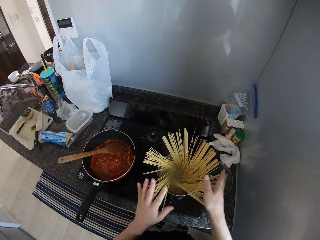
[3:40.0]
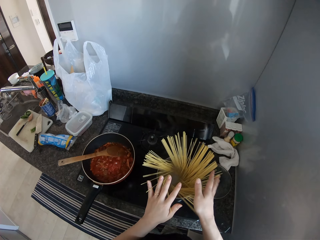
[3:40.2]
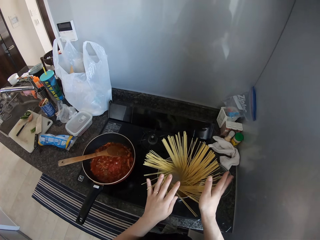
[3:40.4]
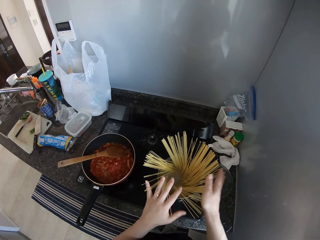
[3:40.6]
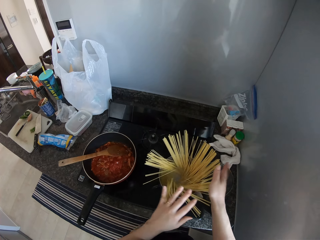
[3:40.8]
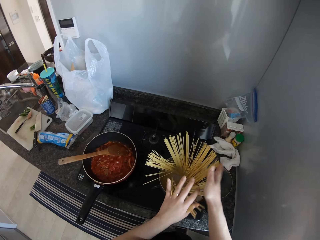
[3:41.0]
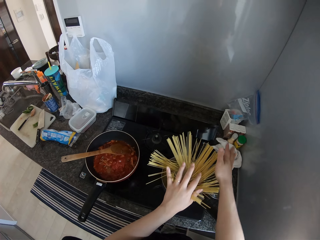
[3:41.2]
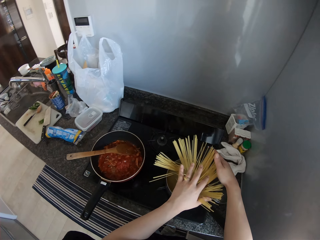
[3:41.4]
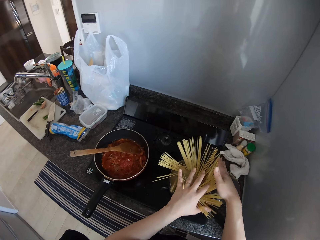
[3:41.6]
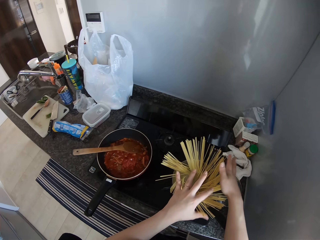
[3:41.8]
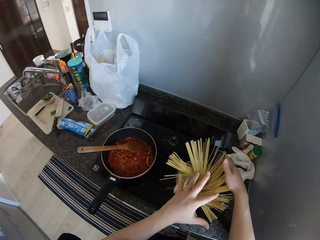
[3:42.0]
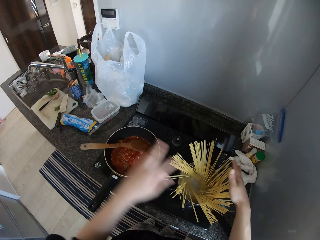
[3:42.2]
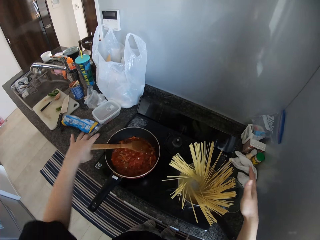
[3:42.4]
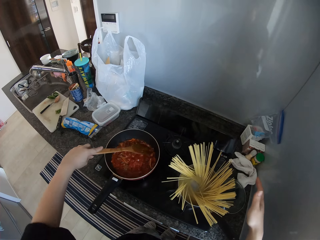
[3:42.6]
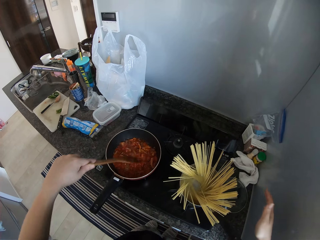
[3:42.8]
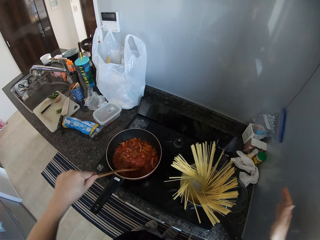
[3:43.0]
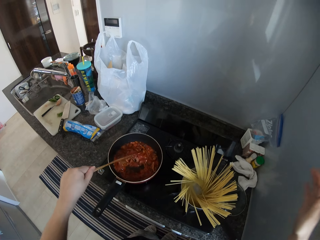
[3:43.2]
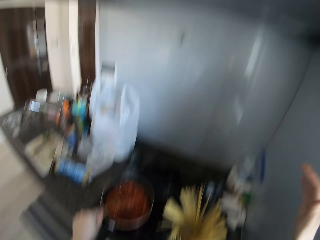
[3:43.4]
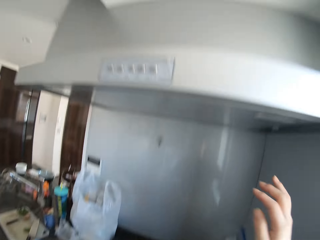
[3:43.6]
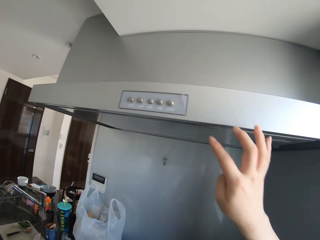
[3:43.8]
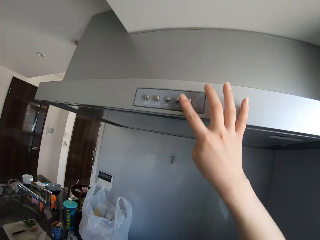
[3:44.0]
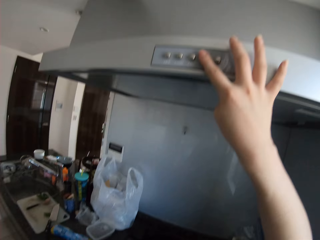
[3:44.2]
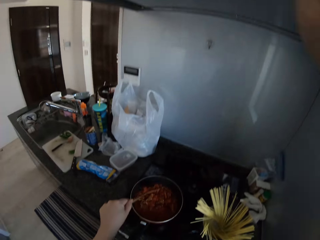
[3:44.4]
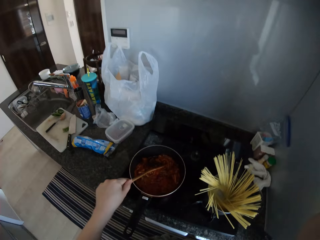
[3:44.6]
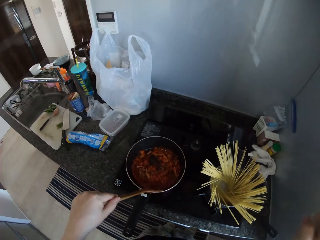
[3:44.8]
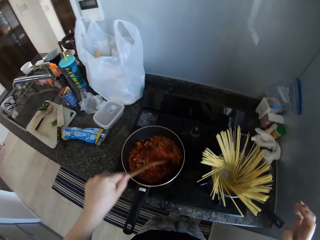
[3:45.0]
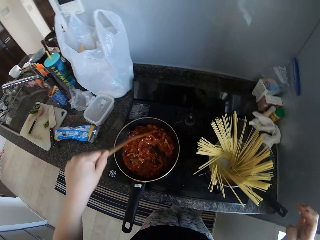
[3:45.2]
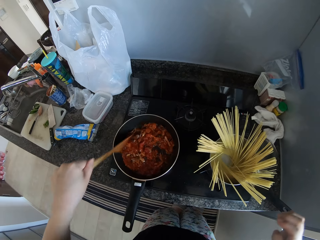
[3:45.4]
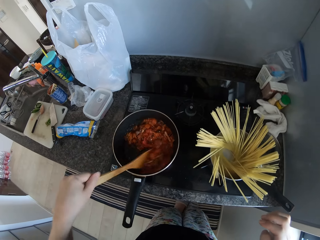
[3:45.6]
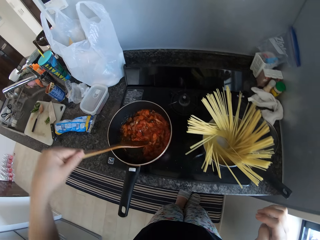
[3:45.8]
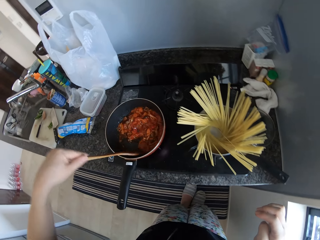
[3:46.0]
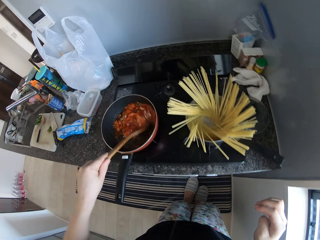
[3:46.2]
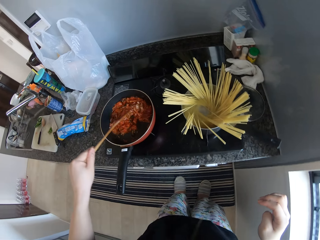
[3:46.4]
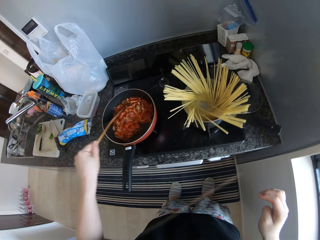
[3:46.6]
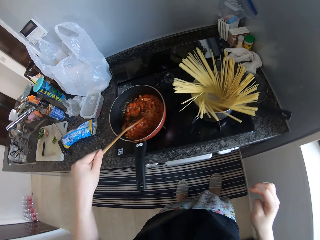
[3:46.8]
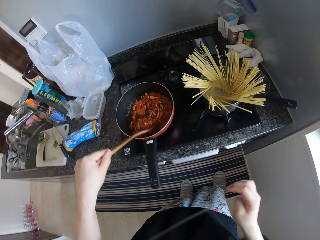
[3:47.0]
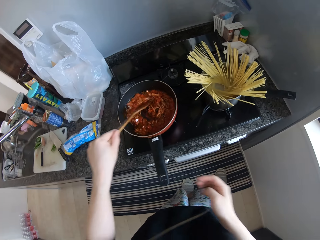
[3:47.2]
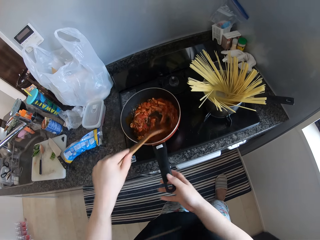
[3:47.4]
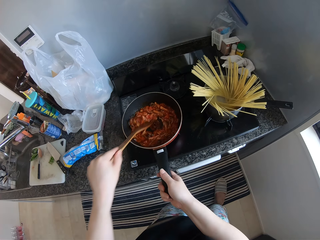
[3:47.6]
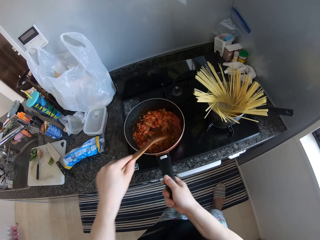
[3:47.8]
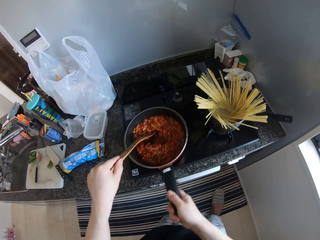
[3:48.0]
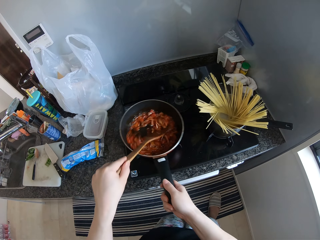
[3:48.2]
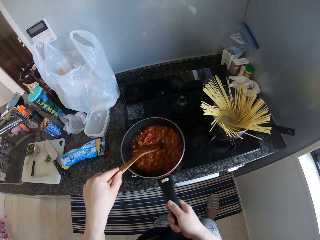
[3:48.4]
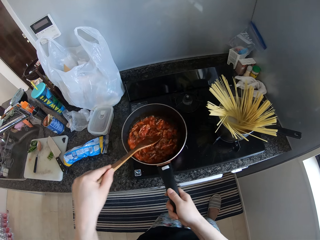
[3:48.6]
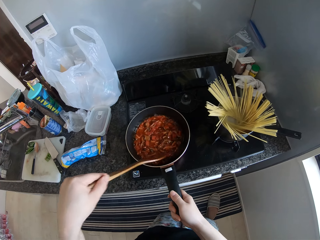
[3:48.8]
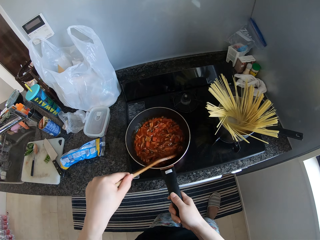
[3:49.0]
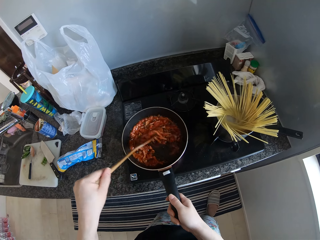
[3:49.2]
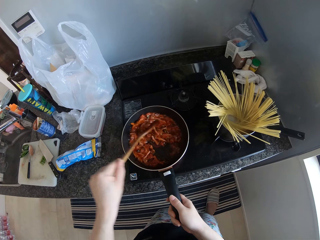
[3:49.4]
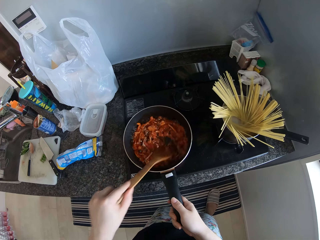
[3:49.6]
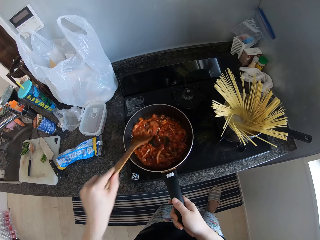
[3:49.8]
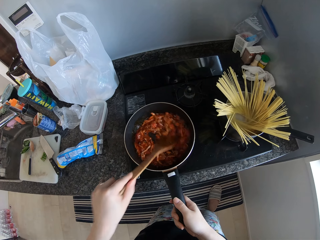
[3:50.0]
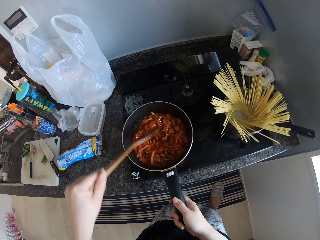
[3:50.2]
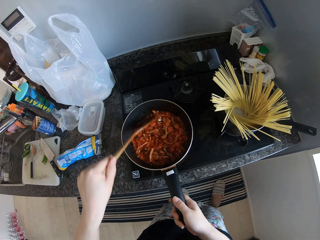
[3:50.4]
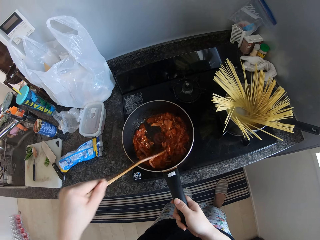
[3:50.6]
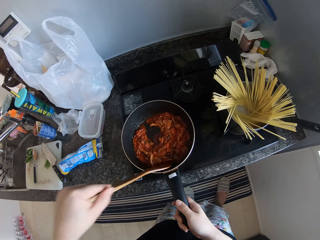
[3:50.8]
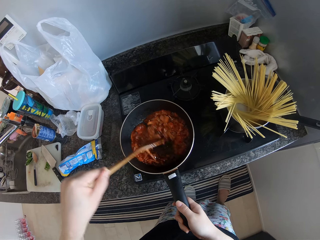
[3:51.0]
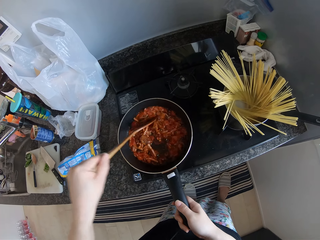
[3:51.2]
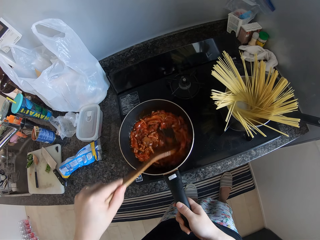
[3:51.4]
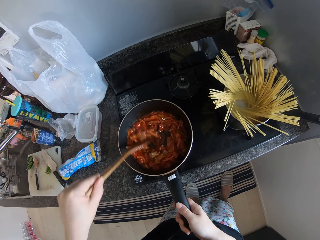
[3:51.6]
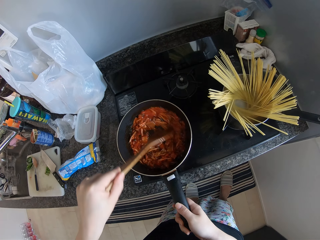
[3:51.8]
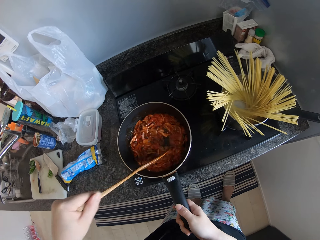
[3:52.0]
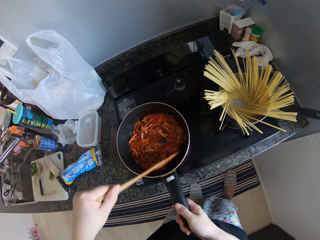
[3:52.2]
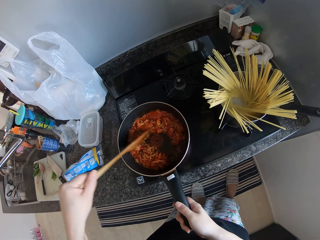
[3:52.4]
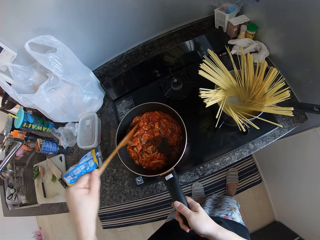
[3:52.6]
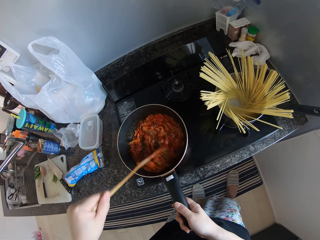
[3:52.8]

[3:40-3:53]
The camera wearer holds a wooden spoon. She stirs the food in the frying pan with the spoon in her left hand. She presses the button on a range hood with her right hand. She stirs the food in the frying pan with the spoon in her left hand. She moves a leg. She shakes the food in the frying pan with the handle. She stirs the food in the frying pan with the spoon in her left hand. She holds the frying pan.

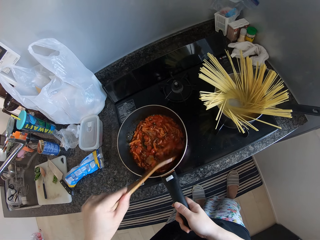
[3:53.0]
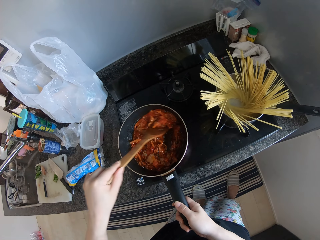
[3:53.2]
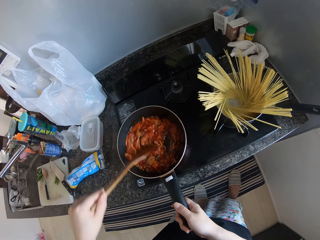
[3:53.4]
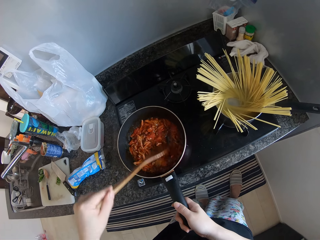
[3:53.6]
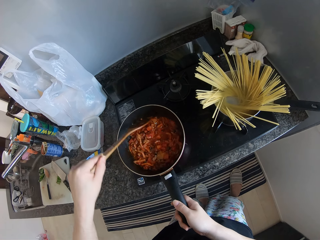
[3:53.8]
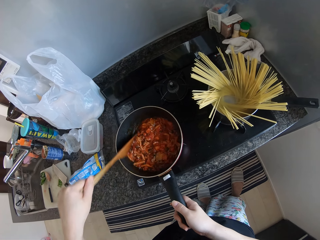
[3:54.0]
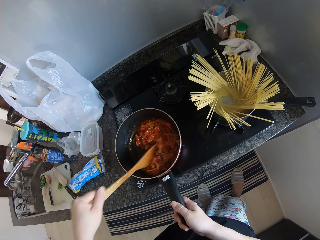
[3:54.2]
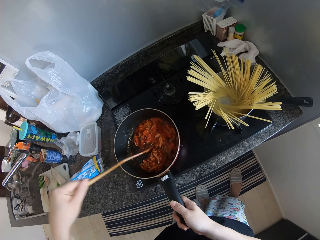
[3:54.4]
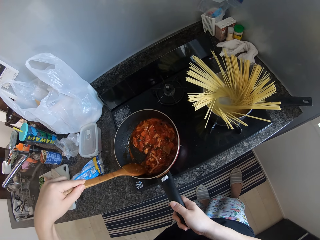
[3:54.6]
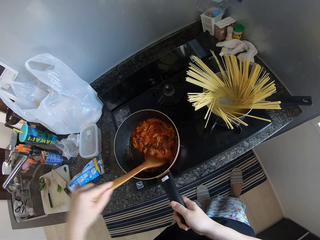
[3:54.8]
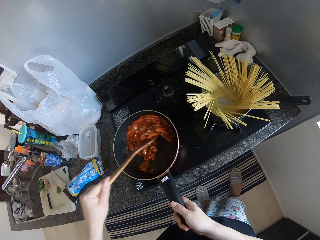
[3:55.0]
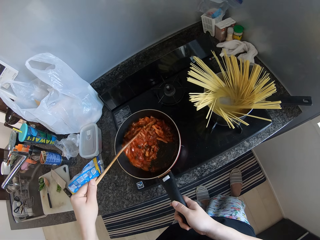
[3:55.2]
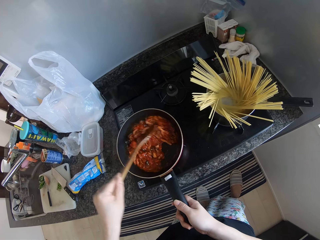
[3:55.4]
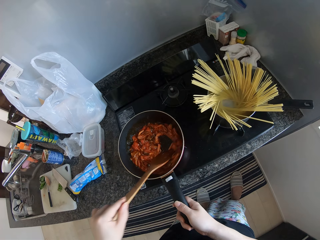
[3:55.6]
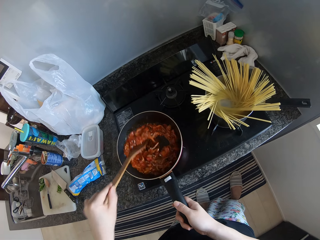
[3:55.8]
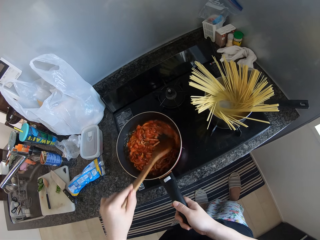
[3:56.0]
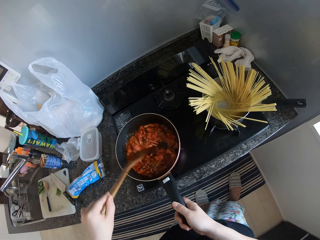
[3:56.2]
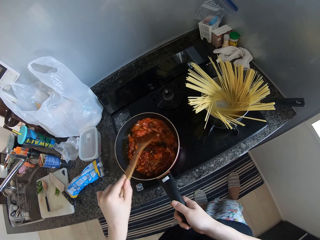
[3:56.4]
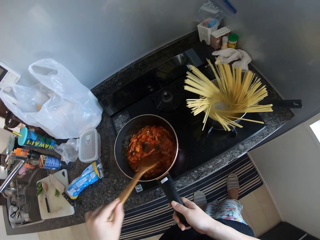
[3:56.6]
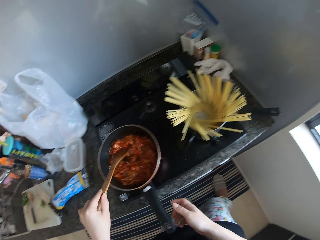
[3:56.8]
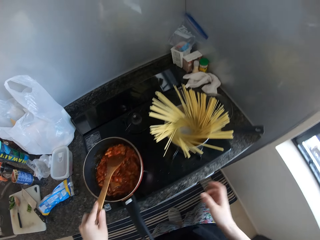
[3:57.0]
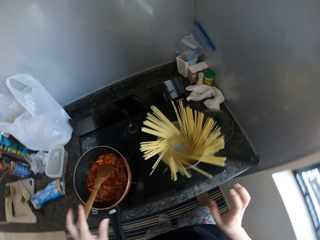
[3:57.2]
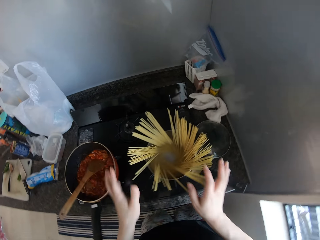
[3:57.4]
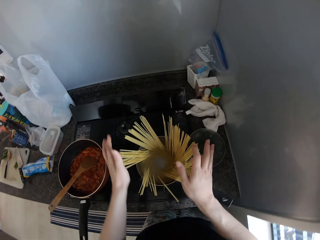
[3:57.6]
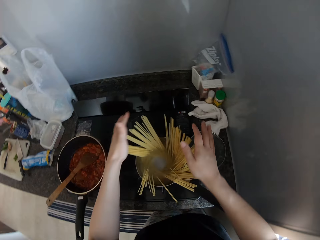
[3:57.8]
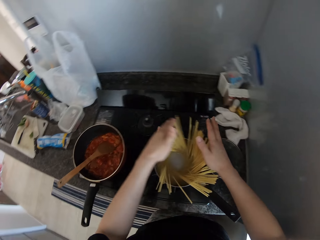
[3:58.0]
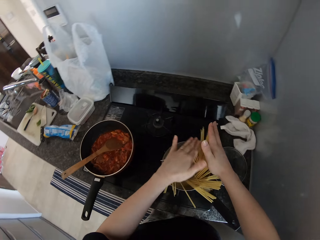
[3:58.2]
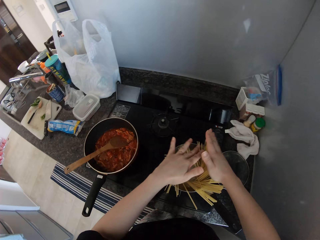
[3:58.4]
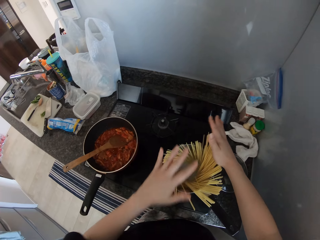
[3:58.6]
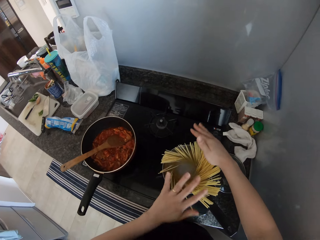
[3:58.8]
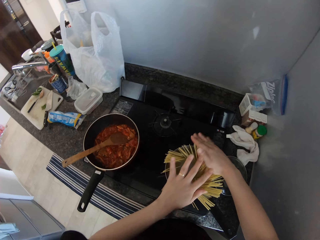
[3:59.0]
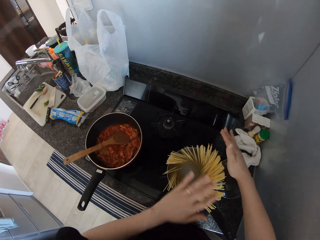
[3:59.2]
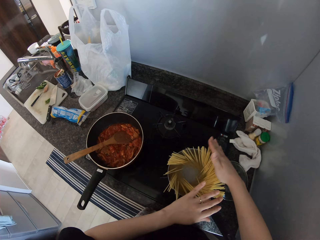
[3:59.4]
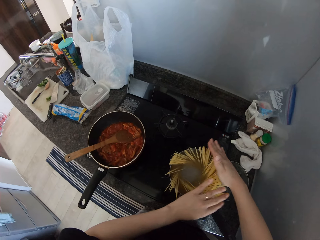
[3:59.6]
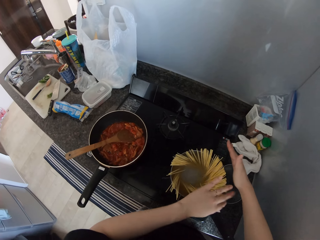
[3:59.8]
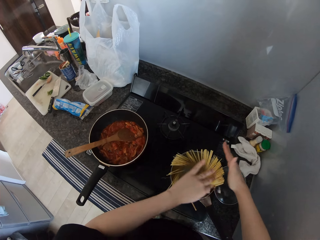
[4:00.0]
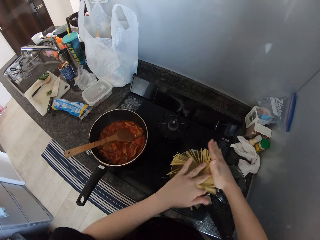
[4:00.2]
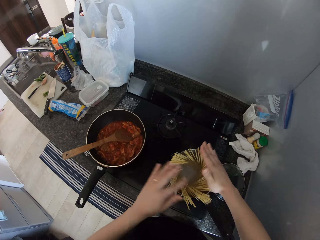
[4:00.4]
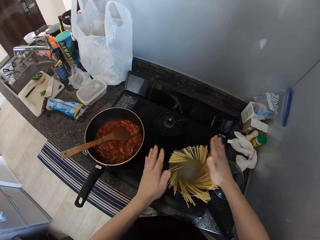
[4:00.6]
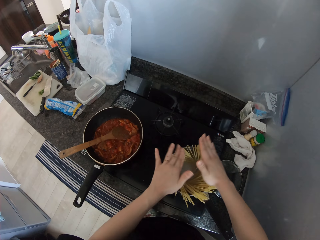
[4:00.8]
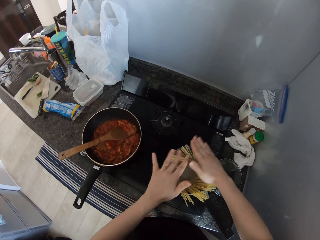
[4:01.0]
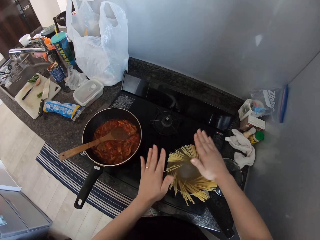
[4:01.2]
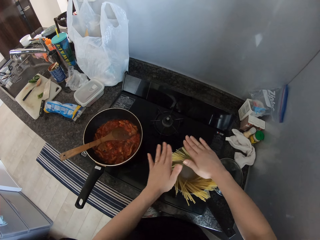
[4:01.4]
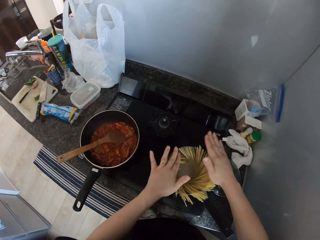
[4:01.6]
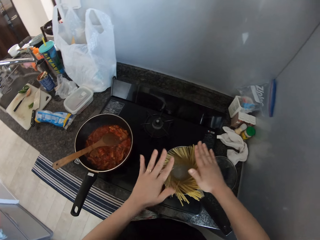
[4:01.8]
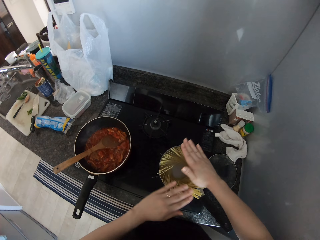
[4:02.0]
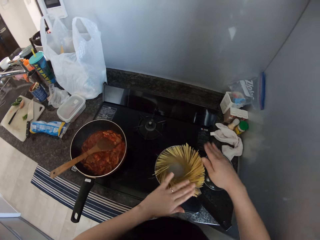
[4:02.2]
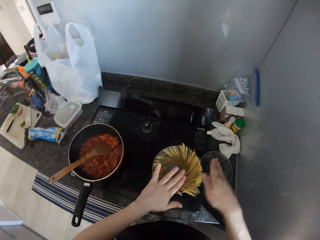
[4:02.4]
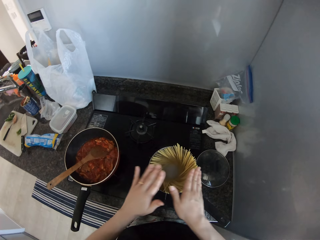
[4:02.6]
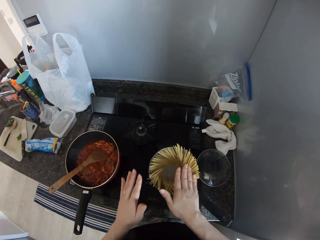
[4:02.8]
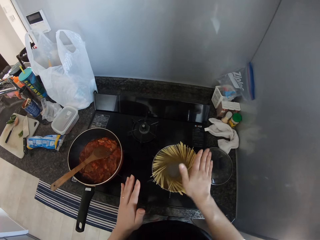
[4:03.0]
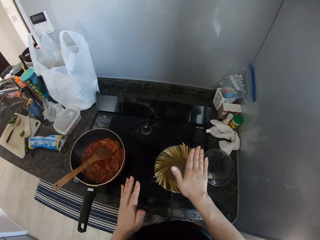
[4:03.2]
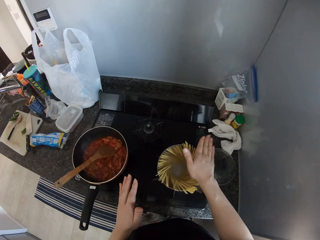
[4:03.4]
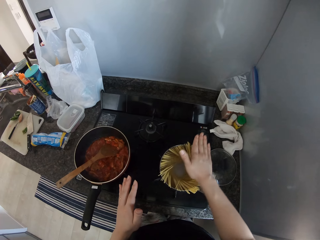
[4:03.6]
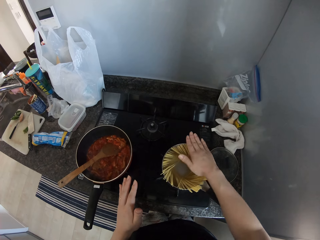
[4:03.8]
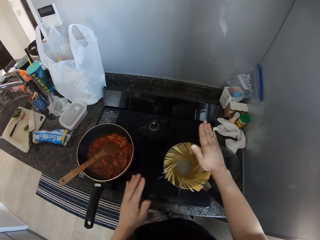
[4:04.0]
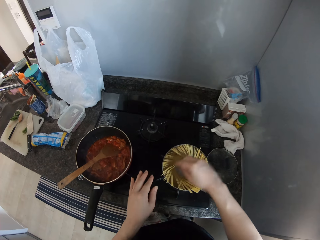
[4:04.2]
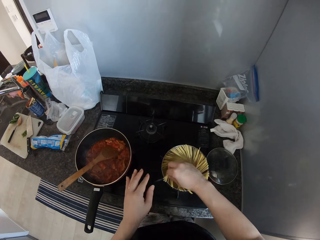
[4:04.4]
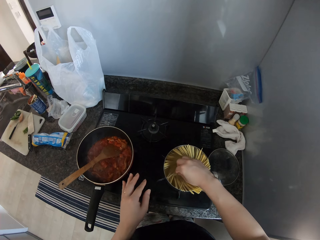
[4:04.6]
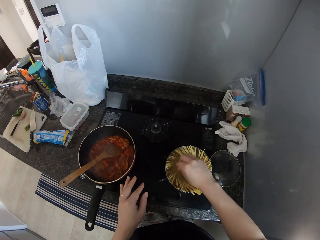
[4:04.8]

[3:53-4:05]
The camera wearer moves her hand away from the frying pan. She moves her hand away from the wooden spoon. She presses the spaghetti into the pot with both her hands.
